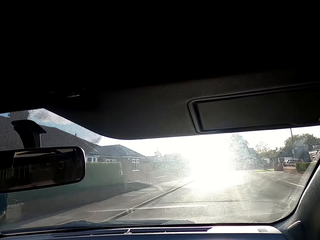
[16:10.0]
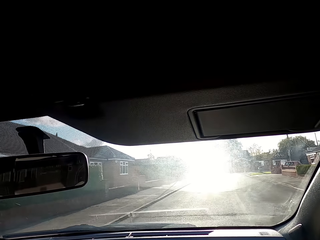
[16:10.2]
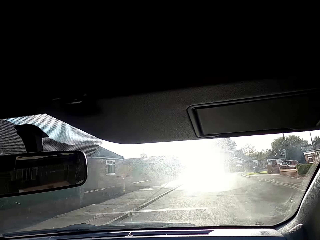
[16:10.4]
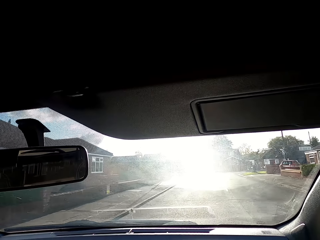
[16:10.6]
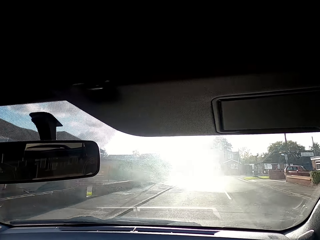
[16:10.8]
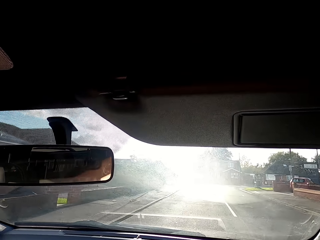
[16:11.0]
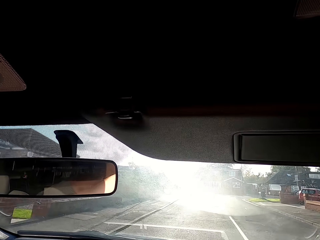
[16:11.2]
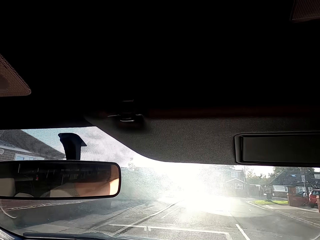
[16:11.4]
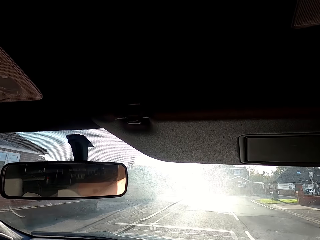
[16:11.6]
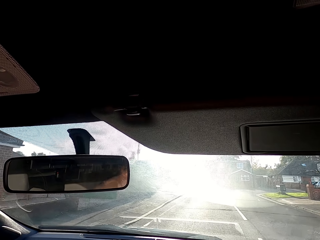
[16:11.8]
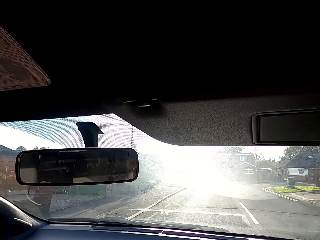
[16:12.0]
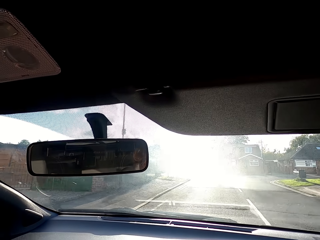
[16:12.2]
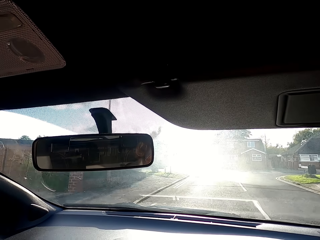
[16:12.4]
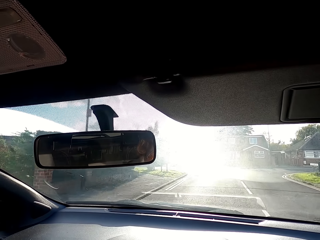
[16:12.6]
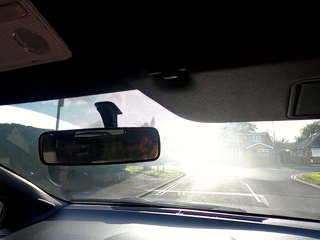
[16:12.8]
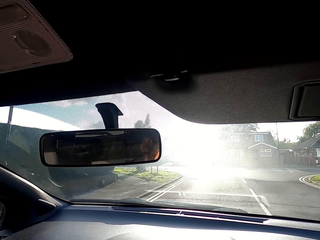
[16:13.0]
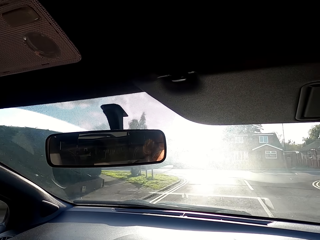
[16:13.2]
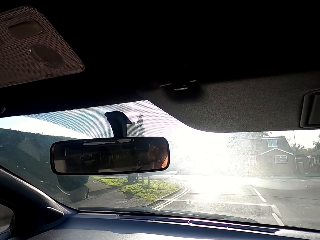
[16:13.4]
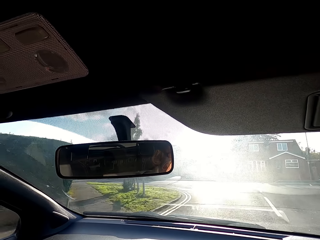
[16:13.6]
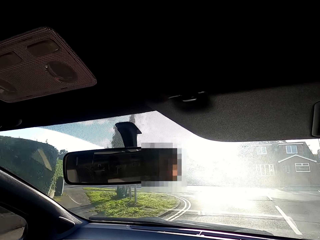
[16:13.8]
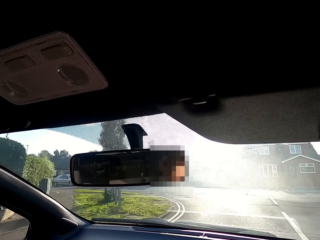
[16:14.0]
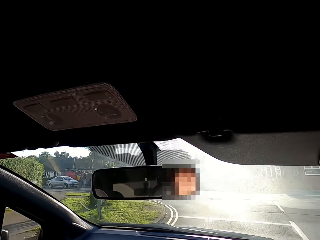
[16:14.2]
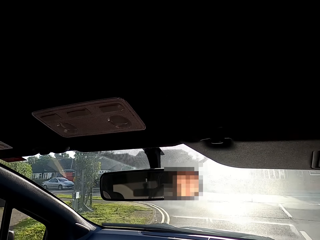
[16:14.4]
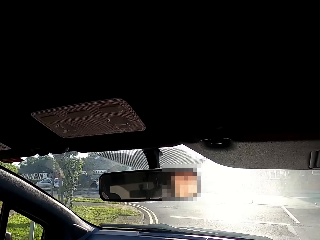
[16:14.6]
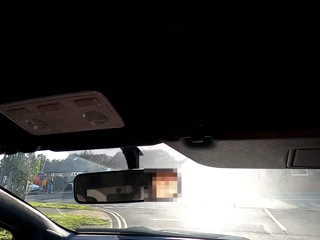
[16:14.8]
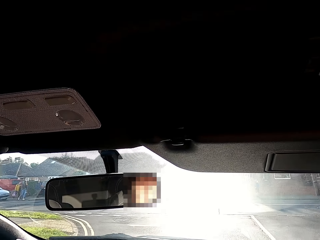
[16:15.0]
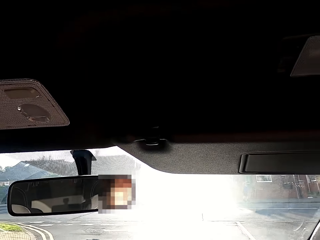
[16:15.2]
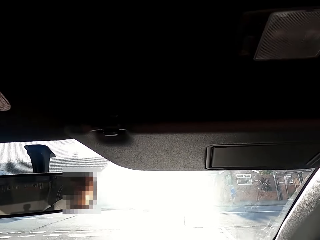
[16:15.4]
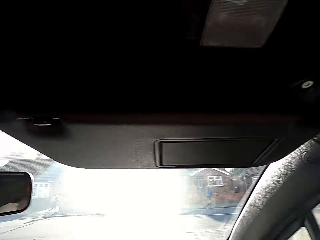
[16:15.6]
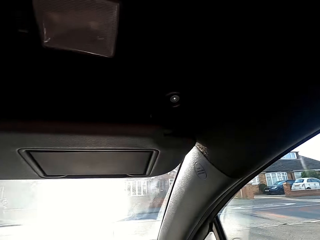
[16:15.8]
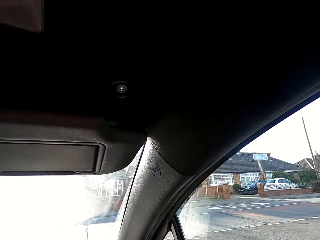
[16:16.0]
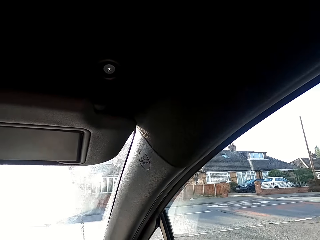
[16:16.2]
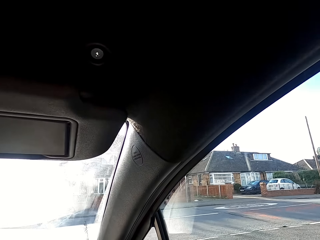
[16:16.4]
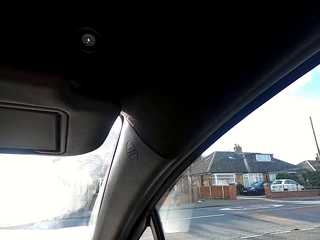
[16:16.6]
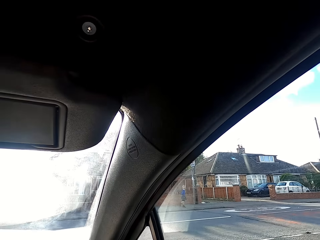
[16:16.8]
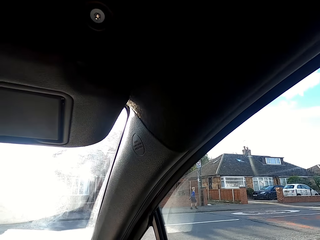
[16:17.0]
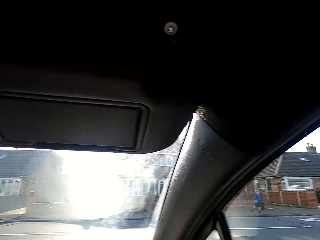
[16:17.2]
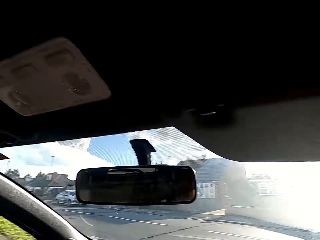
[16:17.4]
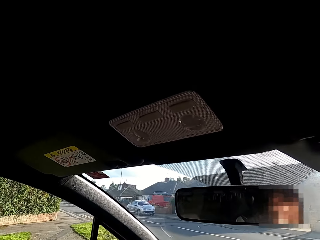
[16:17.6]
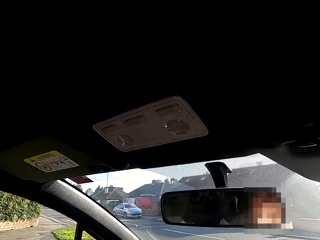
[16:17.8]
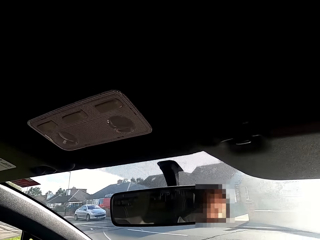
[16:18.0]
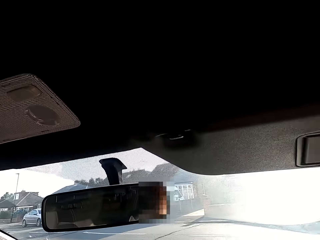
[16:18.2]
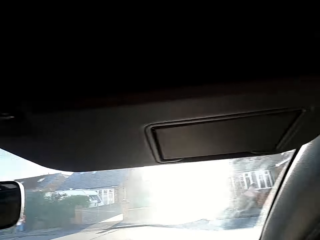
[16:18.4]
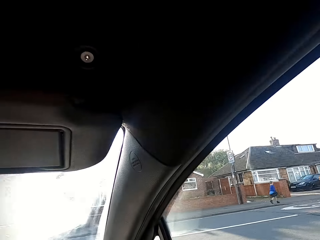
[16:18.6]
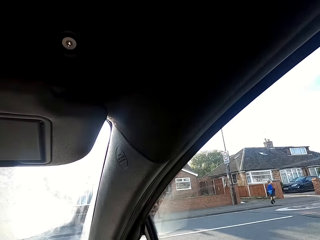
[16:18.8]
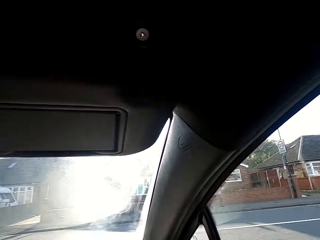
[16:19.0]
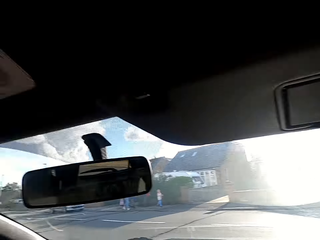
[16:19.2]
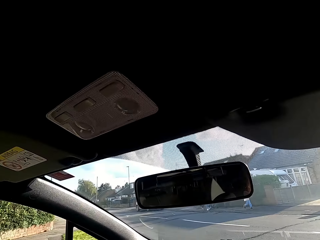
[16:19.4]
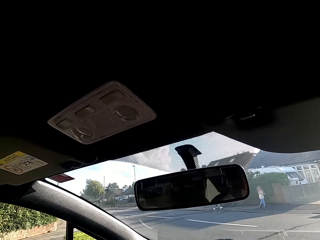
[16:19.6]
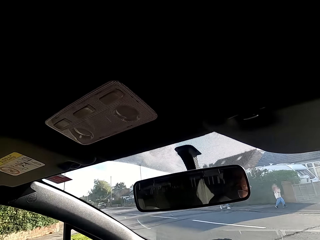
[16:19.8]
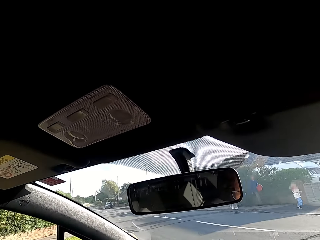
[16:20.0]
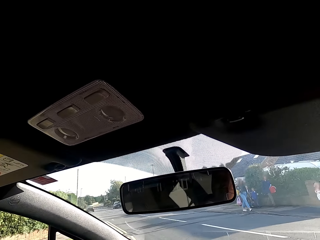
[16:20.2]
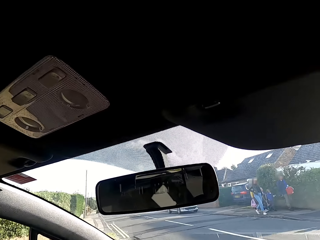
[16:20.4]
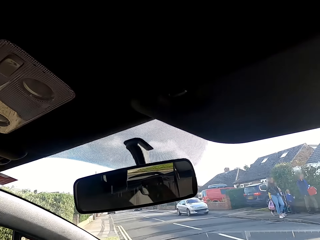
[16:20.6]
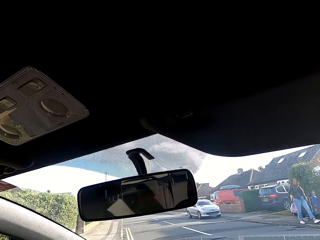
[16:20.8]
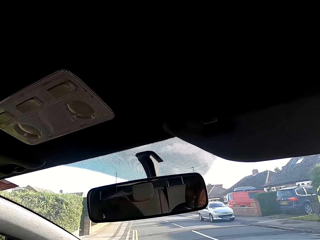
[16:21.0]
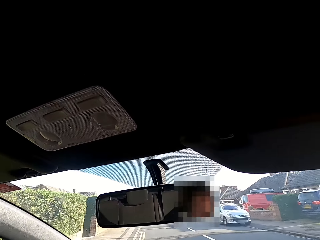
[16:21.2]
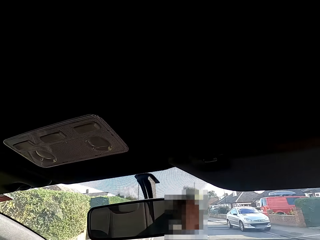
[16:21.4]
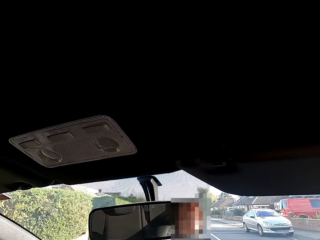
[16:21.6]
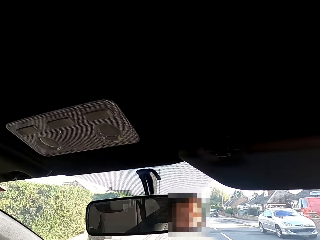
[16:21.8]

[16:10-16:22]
The camera wearer stops at a T-junction.

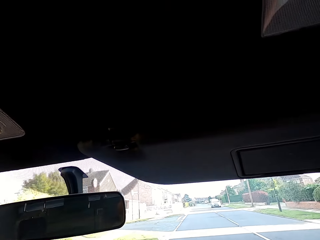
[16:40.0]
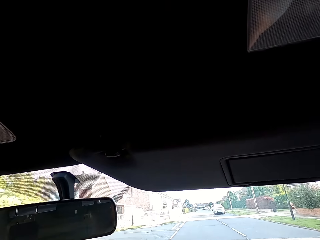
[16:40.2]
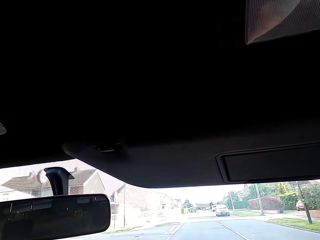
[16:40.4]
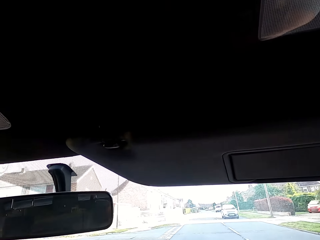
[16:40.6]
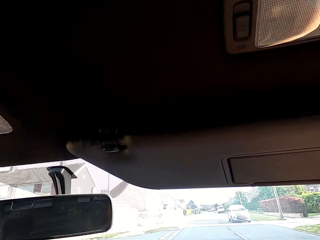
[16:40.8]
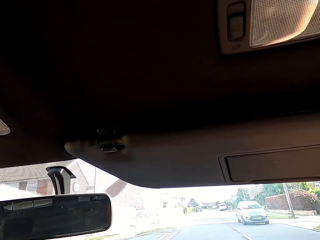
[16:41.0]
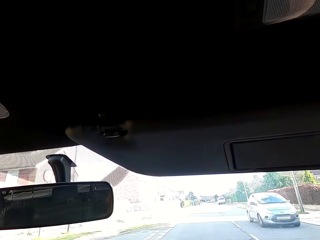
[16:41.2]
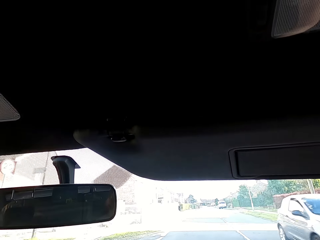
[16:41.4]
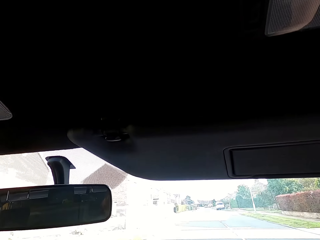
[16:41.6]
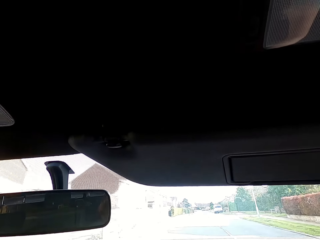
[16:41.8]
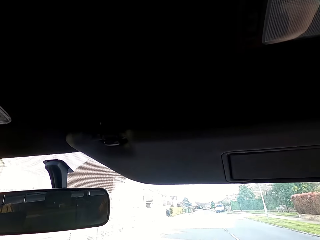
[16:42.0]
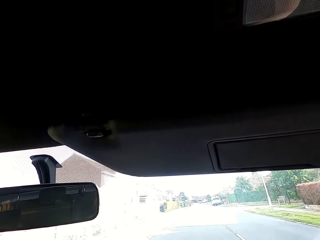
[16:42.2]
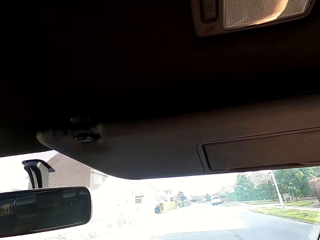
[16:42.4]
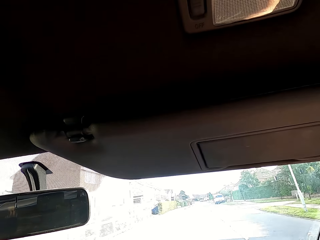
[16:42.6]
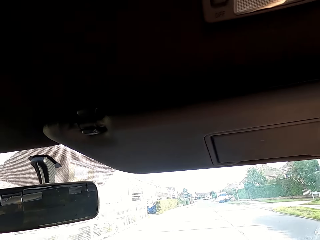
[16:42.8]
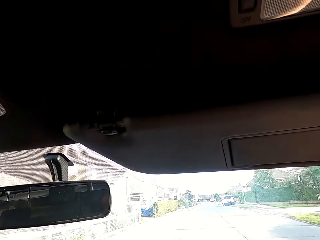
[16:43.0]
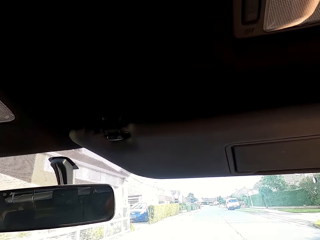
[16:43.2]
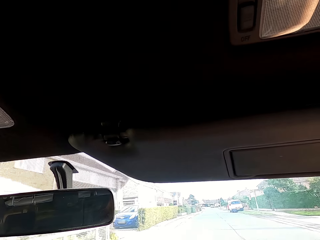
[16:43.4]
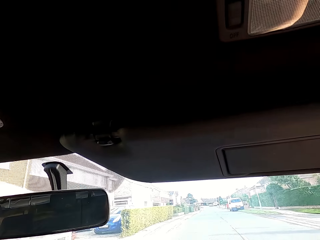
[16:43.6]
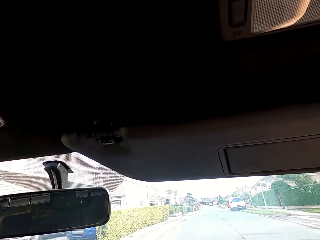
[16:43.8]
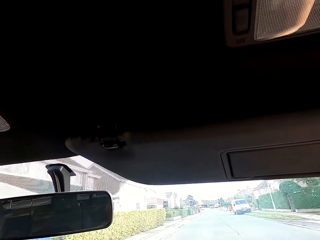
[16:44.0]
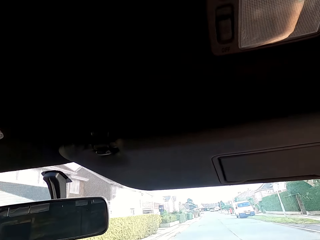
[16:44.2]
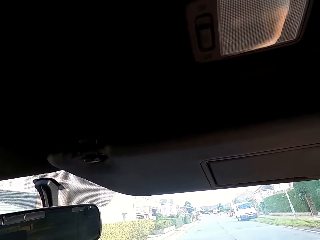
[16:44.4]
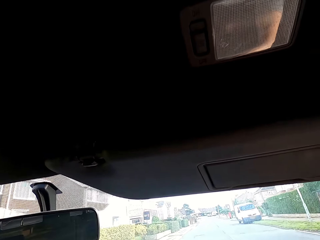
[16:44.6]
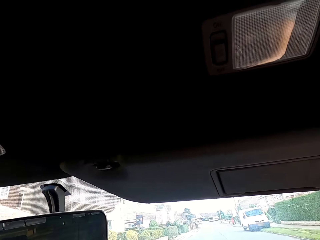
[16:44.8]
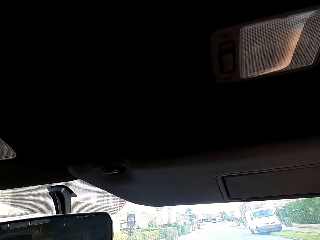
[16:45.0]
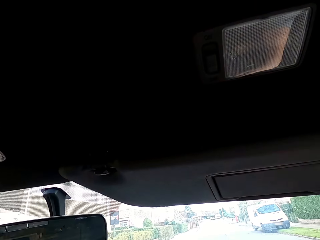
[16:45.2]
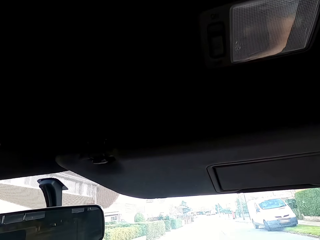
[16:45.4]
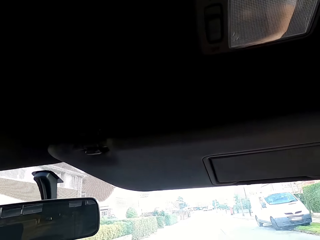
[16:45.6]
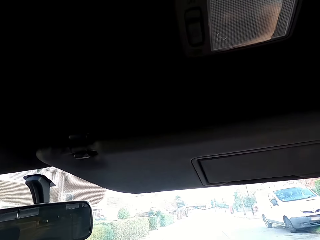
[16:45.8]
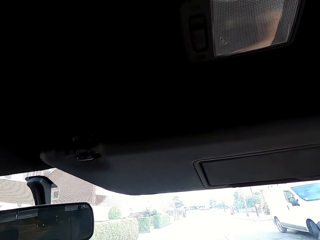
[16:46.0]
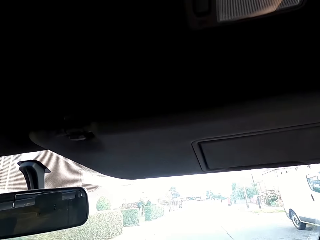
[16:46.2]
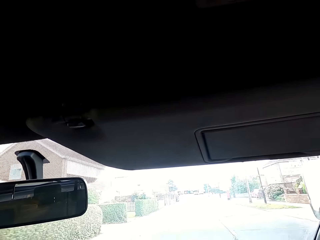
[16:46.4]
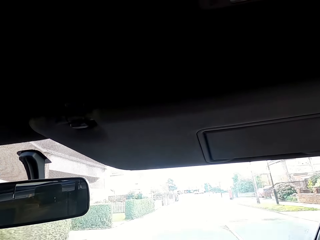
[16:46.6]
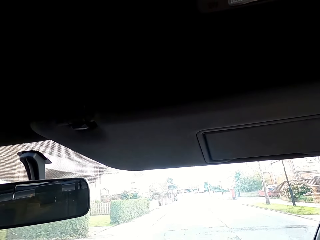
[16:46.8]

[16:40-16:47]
A grey car drives past the camera wearer.

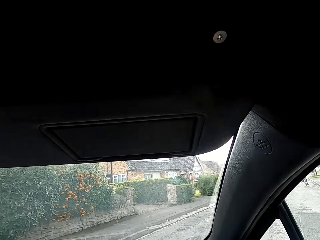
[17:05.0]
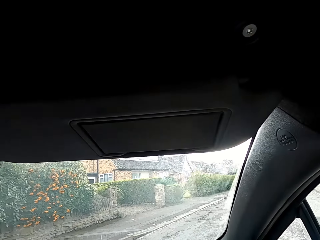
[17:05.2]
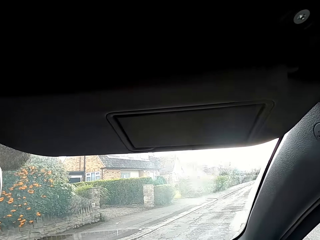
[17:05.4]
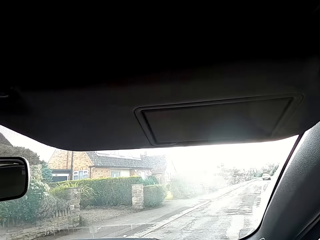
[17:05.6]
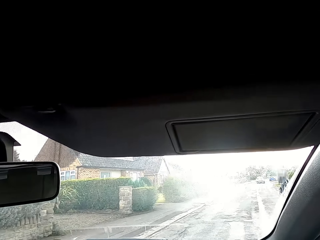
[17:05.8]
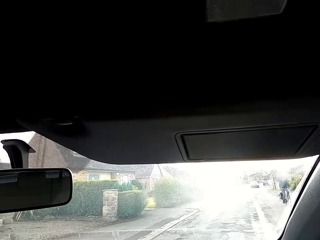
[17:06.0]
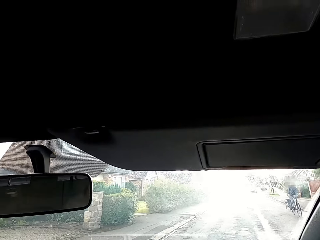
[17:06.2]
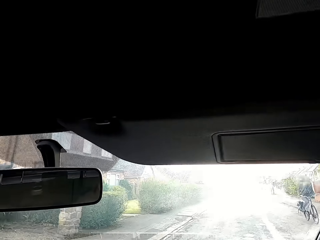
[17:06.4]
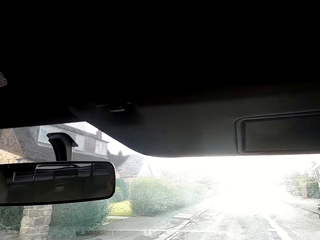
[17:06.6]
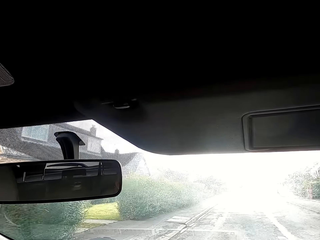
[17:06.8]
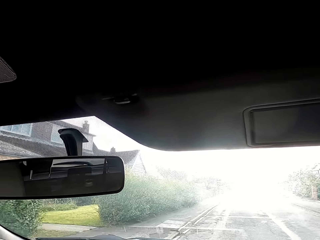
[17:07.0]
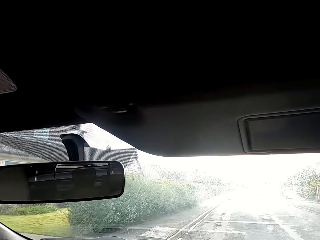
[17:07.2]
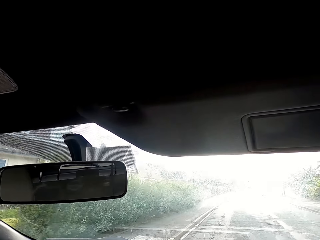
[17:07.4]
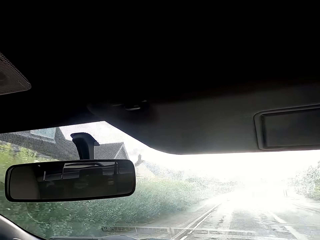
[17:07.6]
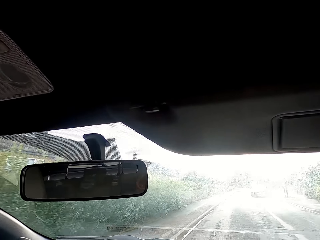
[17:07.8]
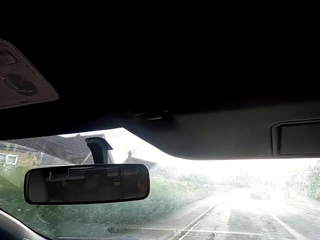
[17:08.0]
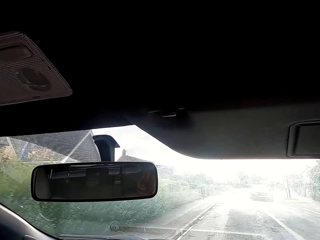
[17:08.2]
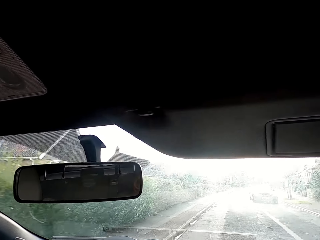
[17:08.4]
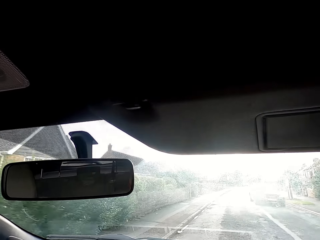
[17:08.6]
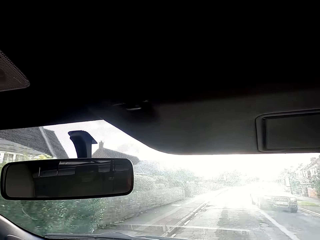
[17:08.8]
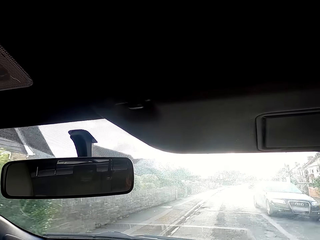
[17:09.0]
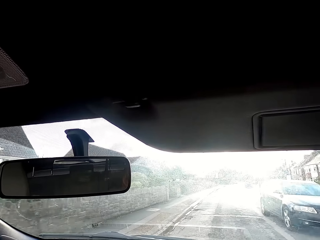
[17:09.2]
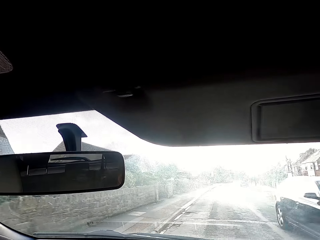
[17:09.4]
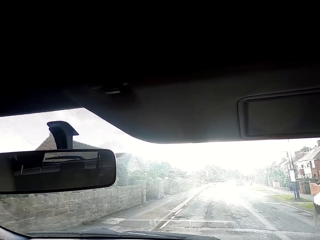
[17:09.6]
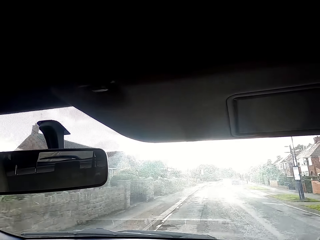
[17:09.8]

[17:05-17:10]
A cyclist rides past the camera wearer. A black car drives past them.
